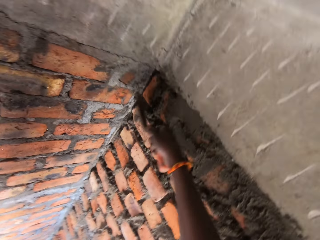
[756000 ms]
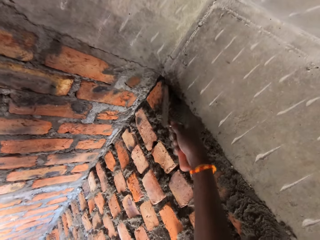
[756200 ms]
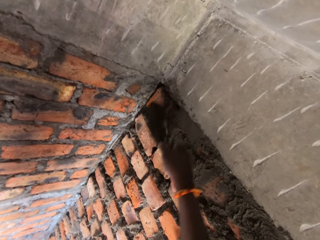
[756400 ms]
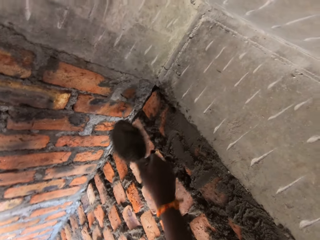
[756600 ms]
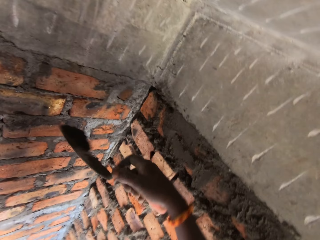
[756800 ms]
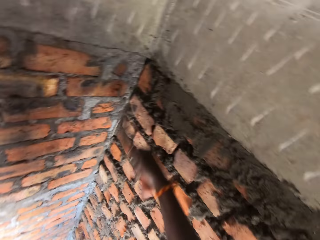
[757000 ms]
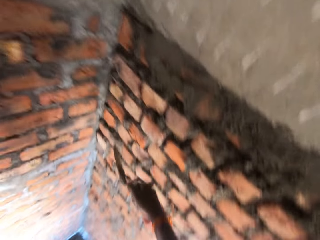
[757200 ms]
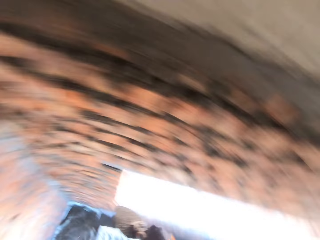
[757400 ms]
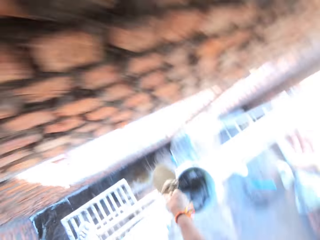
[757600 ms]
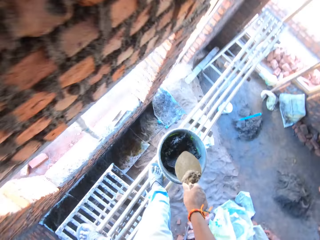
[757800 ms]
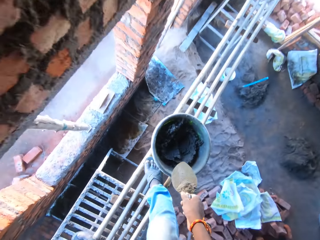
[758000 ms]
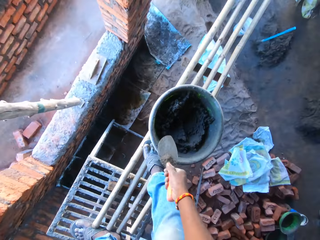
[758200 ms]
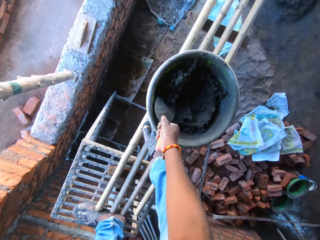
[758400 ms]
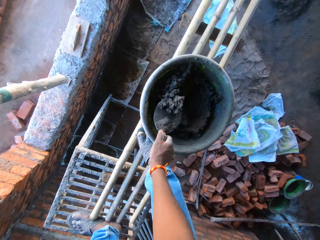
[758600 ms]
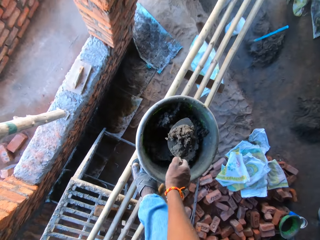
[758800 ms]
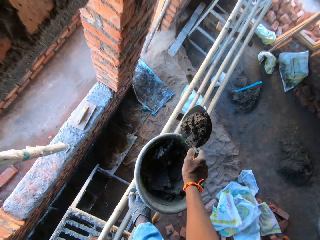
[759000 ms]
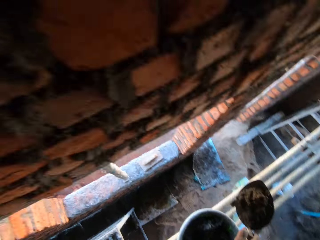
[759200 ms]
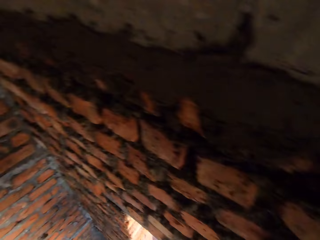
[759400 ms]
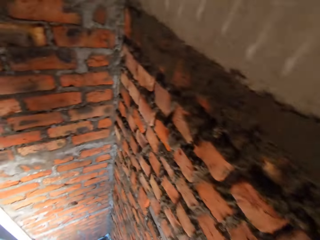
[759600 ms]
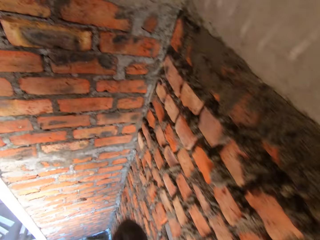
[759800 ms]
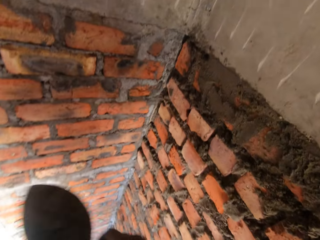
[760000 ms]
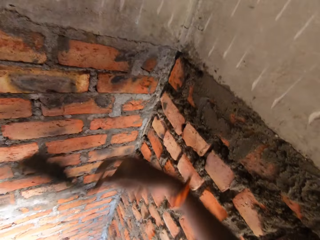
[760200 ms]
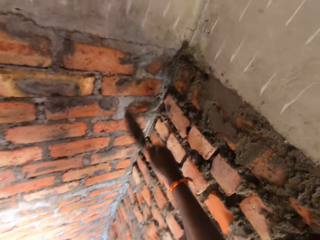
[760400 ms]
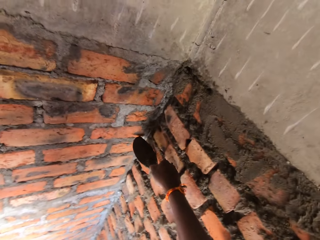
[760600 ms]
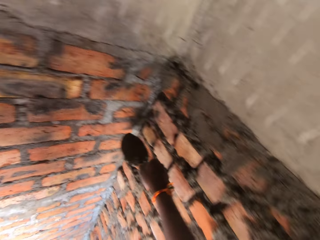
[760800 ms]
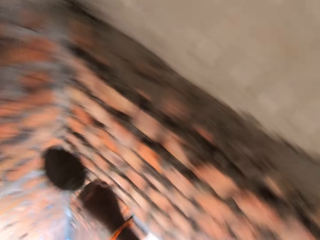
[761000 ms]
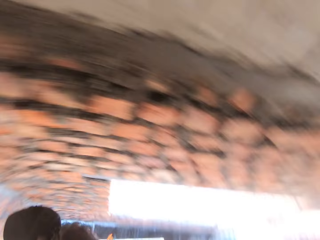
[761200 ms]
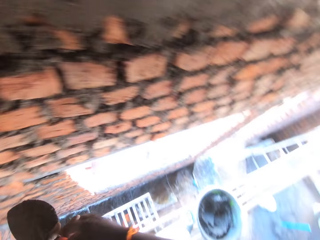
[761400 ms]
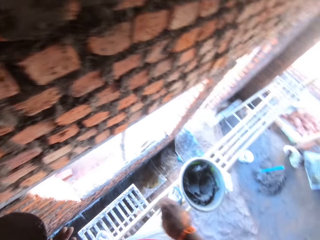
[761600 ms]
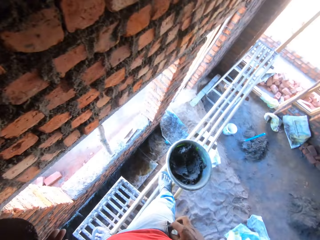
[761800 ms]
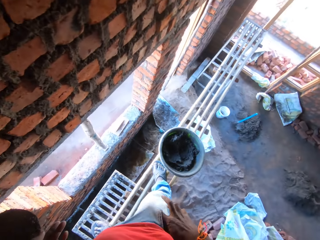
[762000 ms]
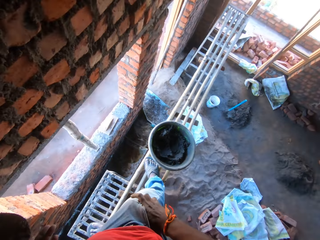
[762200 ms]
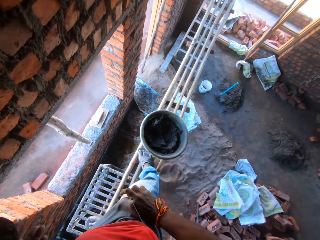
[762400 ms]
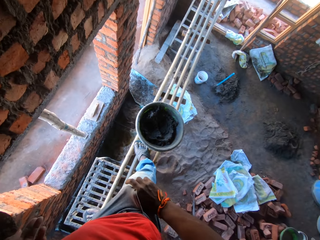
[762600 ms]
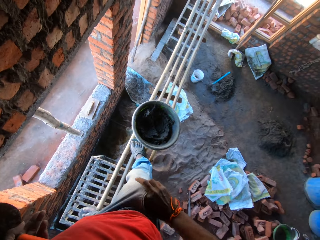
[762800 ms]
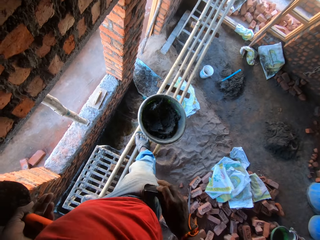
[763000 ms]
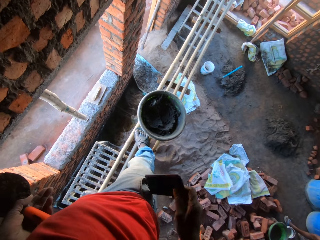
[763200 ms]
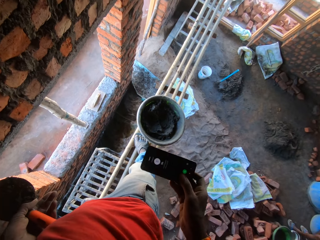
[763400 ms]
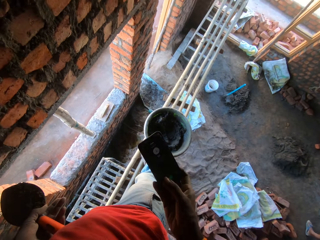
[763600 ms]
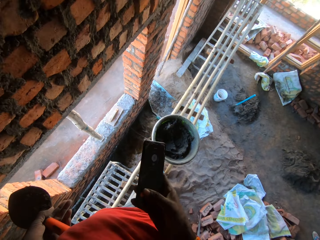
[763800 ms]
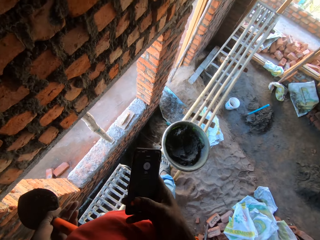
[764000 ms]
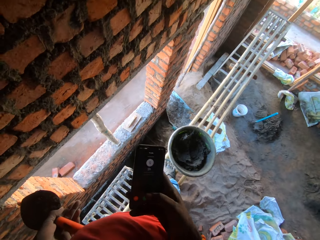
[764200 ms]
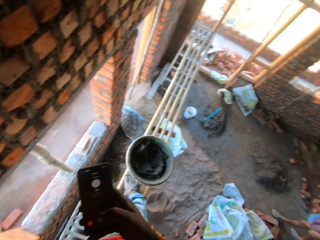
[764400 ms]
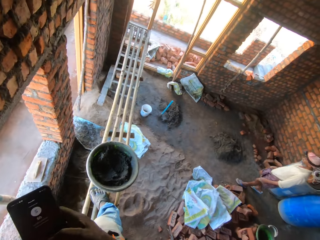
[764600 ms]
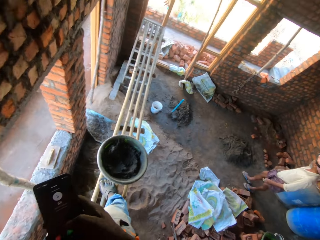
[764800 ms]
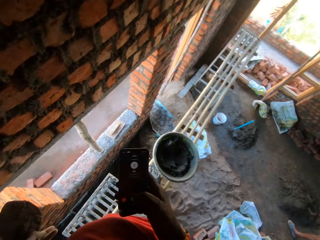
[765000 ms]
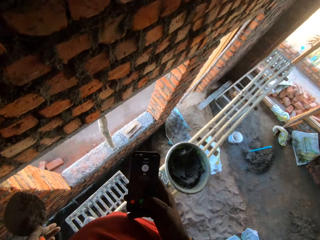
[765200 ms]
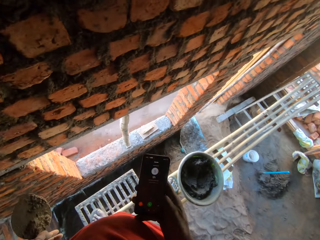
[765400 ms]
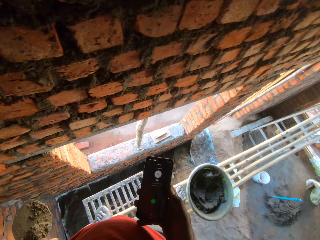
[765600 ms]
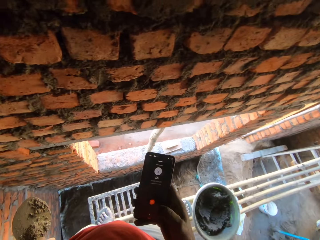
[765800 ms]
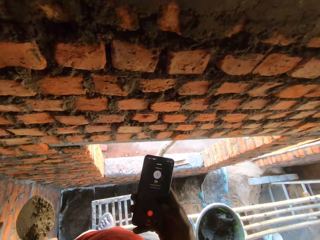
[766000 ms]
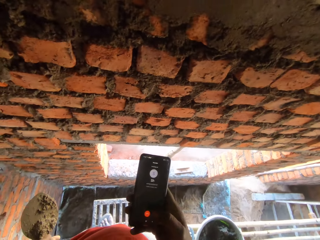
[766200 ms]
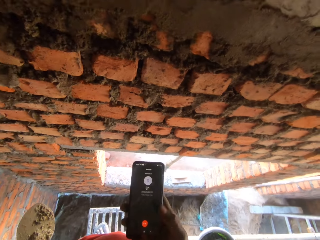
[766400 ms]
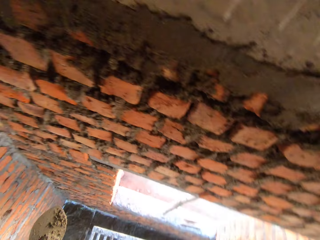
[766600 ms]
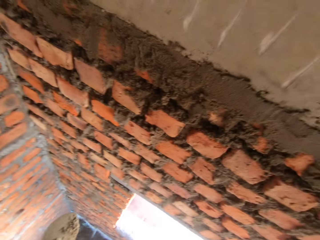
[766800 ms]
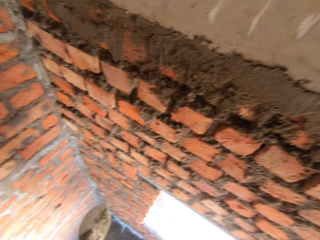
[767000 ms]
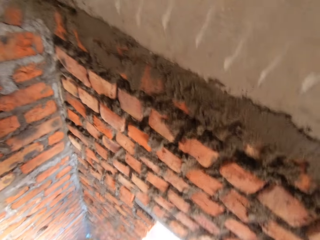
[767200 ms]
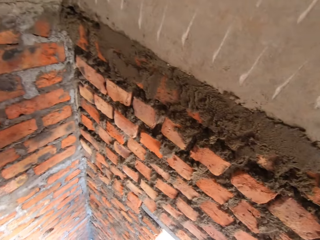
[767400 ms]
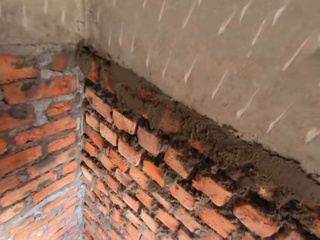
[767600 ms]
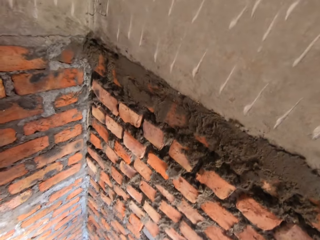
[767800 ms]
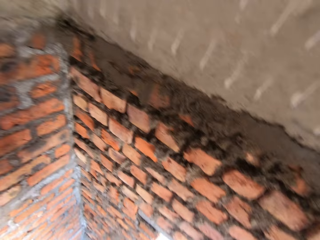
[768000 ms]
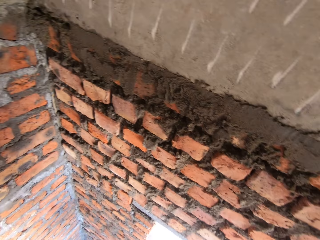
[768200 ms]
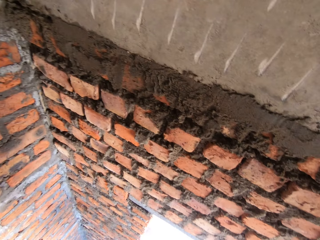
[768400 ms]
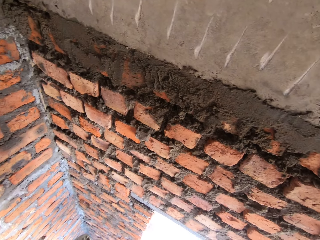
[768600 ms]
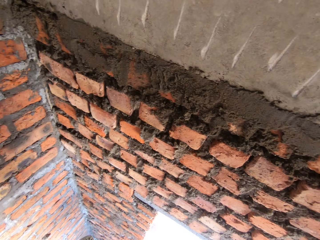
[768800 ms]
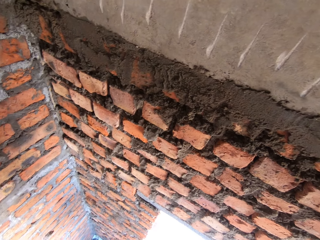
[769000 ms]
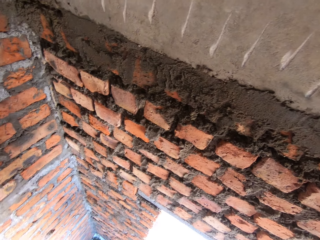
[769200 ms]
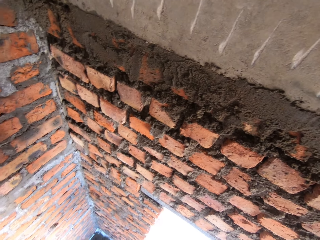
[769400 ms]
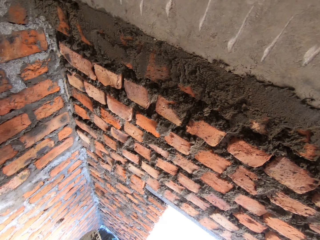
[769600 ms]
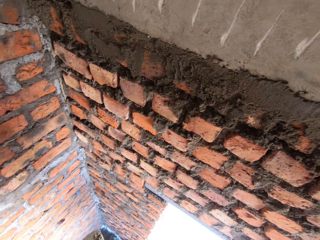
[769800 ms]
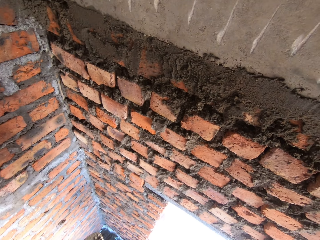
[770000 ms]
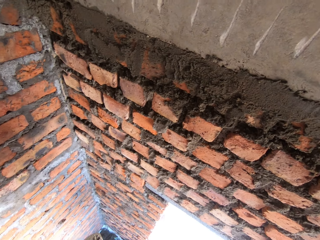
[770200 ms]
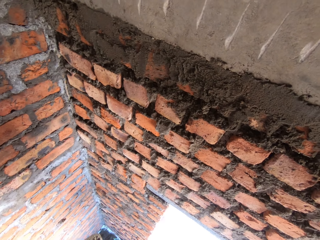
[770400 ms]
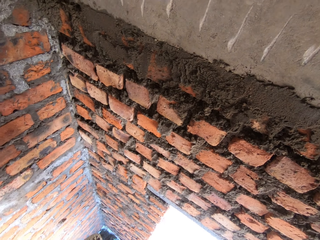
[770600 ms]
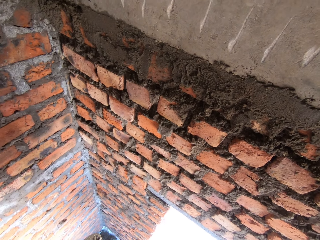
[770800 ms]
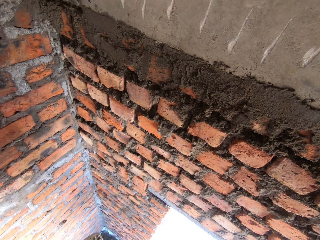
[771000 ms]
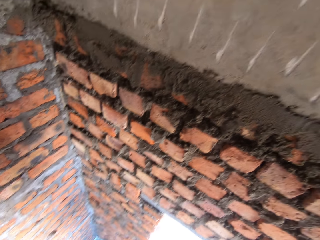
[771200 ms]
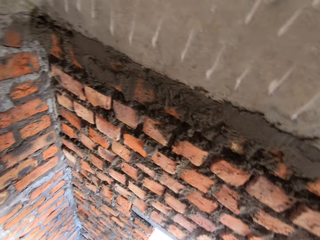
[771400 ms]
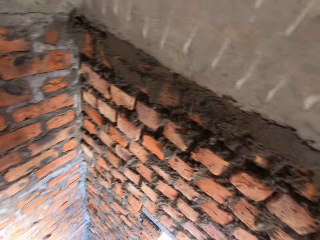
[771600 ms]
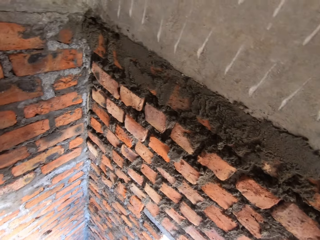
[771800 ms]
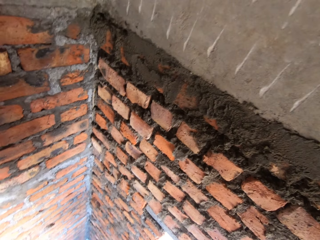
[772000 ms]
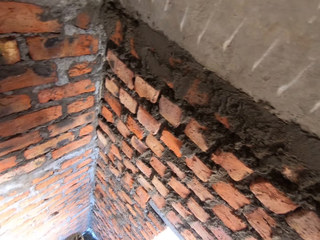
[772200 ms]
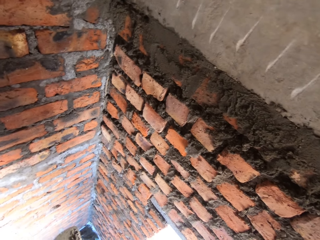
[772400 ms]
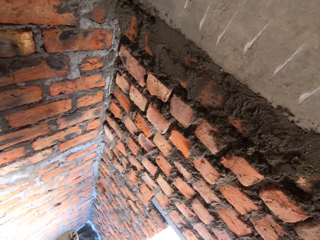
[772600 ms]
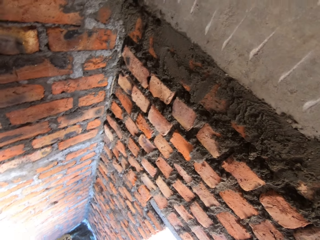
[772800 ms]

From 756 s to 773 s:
The camera wearer scrapes mortar on the wall with the trowel in his right hand. He plasters the mortar on the wall with the trowel in his right hand. He scoops mortar from the hand pan on the bamboo sticks with the trowel in his right hand. He plasters the mortar on the wall with the trowel in his right hand. He passes the trowel from his left hand to his right hand. He puts his right hand in his pocket. He picks a phone from his pocket with his right hand. He operates the phone with his right hand. He receives a call with the phone. He speaks on the phone.

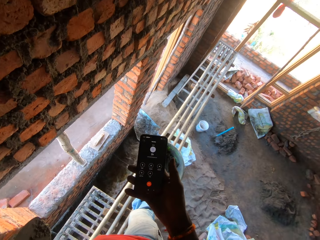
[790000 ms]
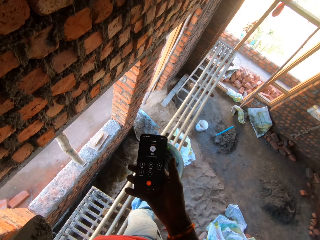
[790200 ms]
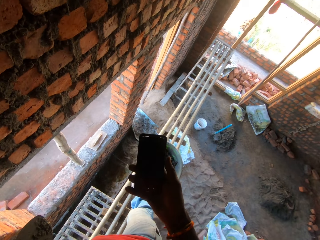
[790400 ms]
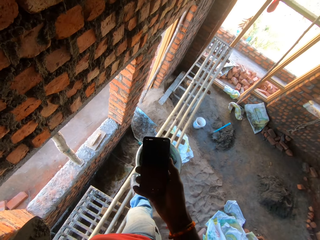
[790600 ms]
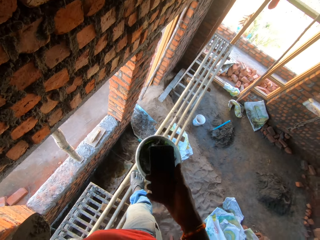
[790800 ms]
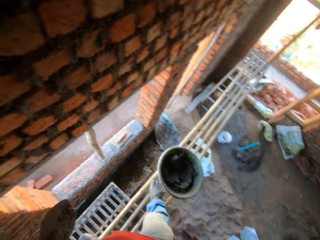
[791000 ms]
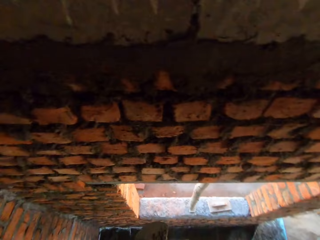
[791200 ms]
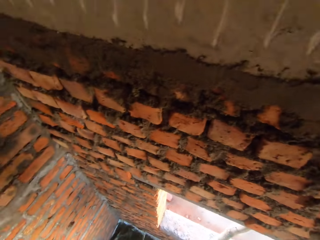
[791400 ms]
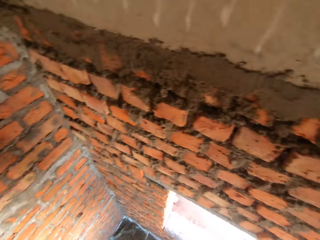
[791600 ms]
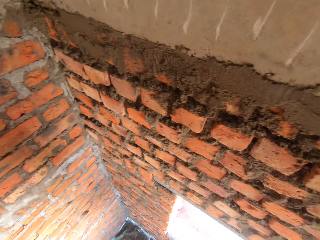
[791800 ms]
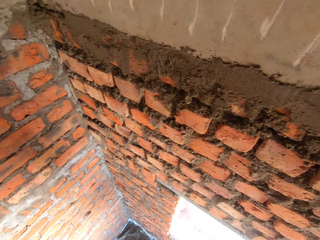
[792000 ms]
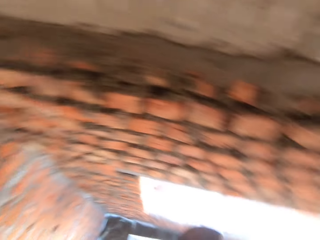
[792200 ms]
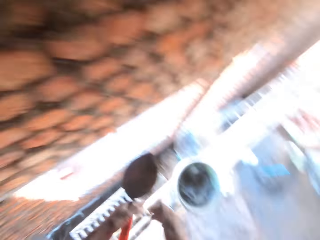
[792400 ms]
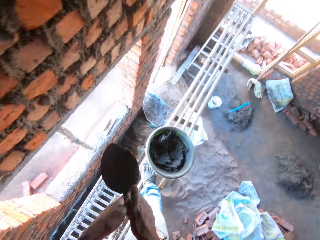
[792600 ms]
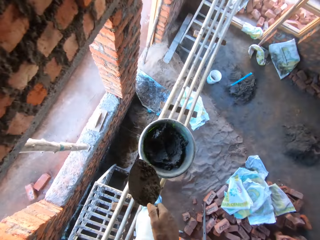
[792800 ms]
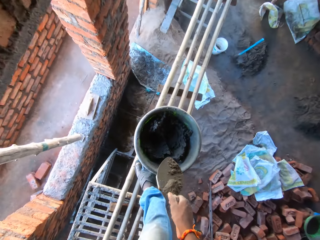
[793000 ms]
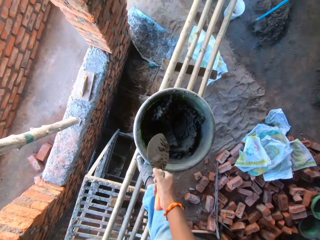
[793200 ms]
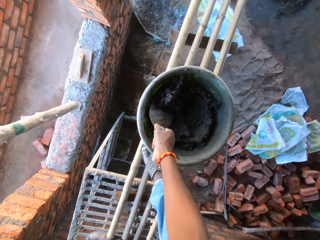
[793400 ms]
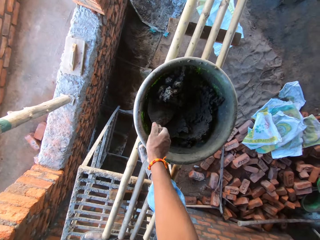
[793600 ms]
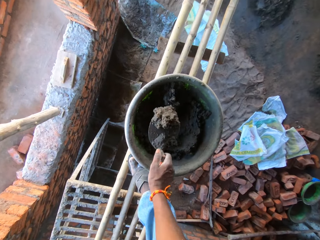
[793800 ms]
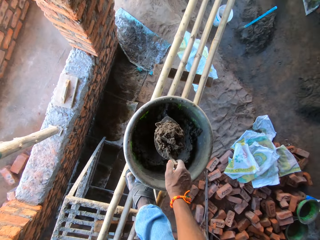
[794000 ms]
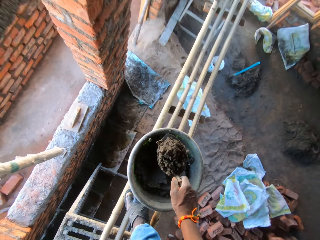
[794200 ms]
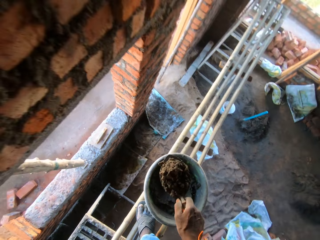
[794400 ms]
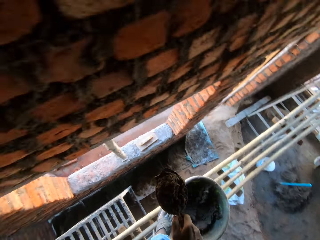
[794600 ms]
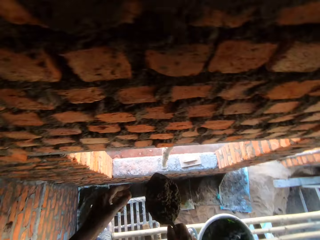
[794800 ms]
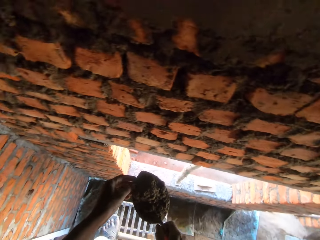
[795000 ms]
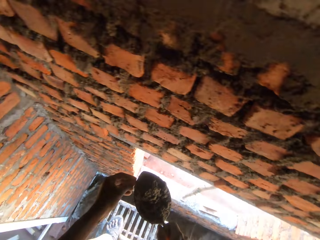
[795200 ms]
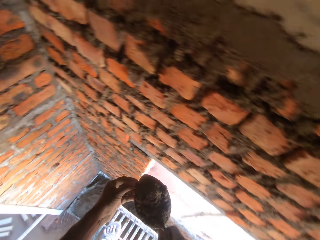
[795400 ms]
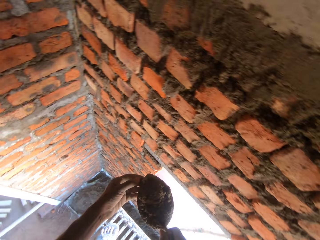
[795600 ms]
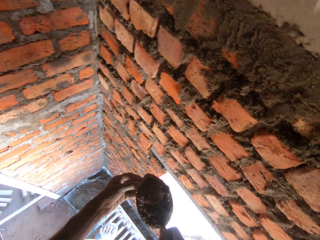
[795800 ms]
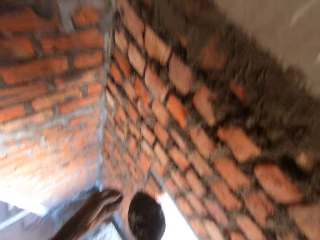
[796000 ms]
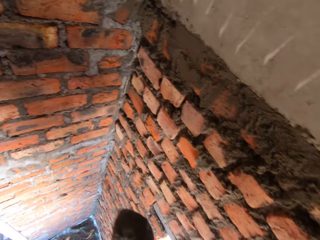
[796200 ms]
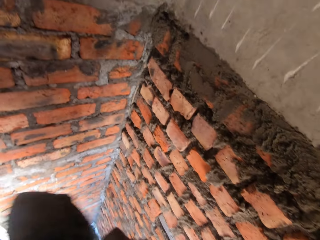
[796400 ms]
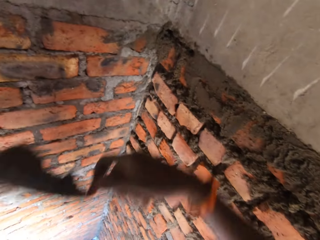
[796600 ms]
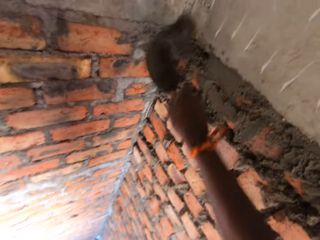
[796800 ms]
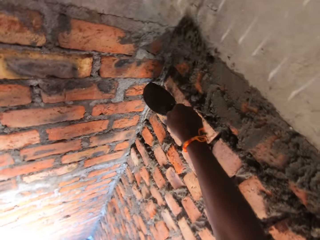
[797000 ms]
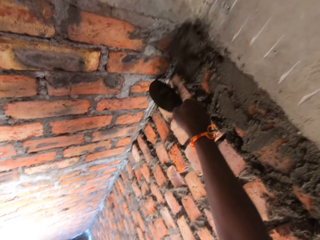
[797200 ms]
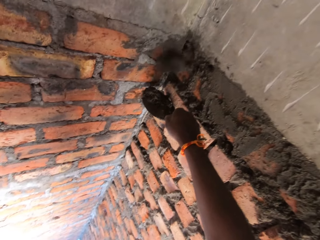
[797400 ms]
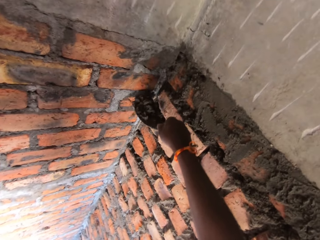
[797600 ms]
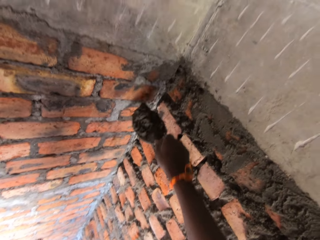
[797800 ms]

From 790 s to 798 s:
The camera wearer drops the phone into his pocket with his right hand. He passes the trowel from his right hand to his left hand. He scoops mortar from the hand pan on the bamboo sticks with the trowel in his right hand. He picks a stone from the mortar on the trowel with his left hand. He drops the stone on the floor with his left hand. He plasters the mortar on the wall with the trowel in his right hand.
